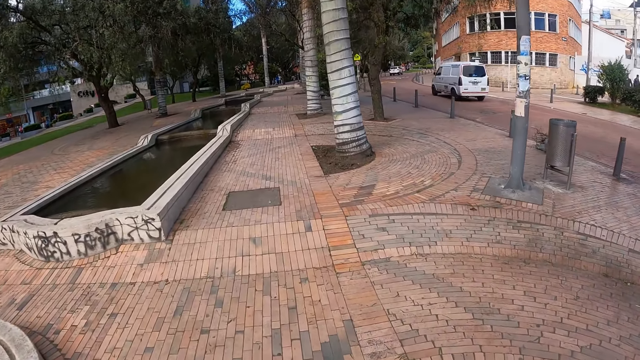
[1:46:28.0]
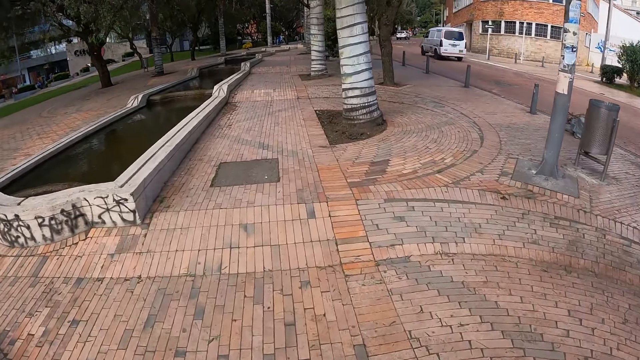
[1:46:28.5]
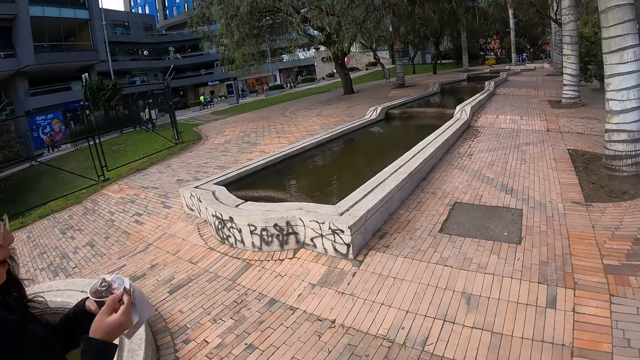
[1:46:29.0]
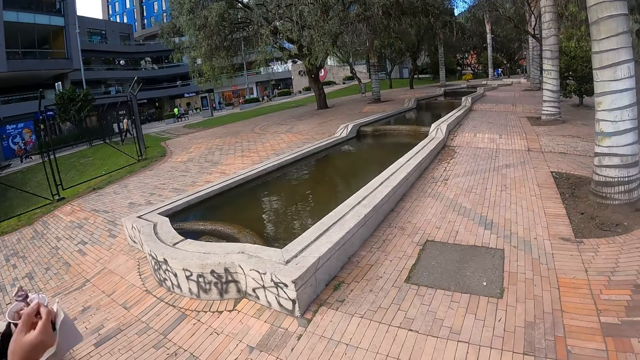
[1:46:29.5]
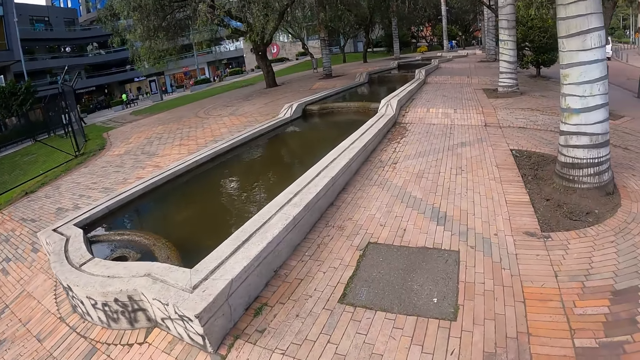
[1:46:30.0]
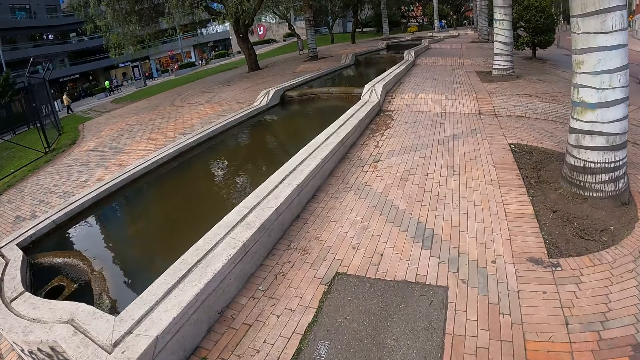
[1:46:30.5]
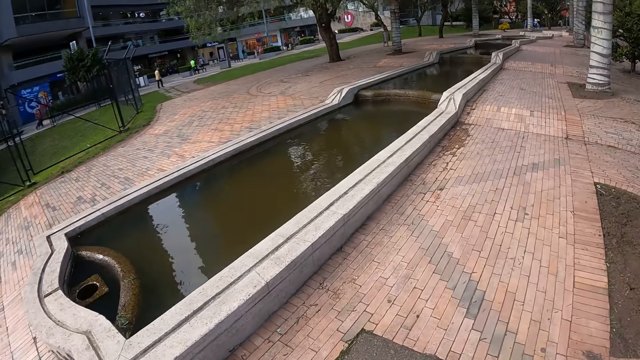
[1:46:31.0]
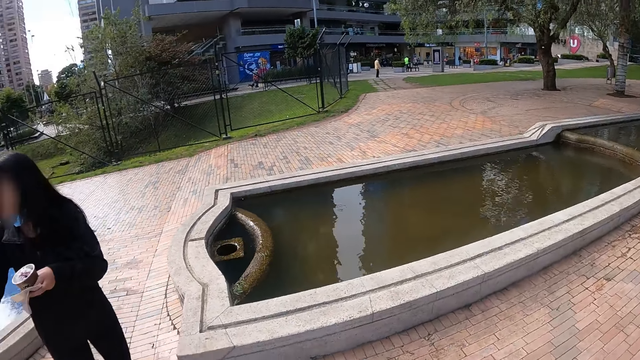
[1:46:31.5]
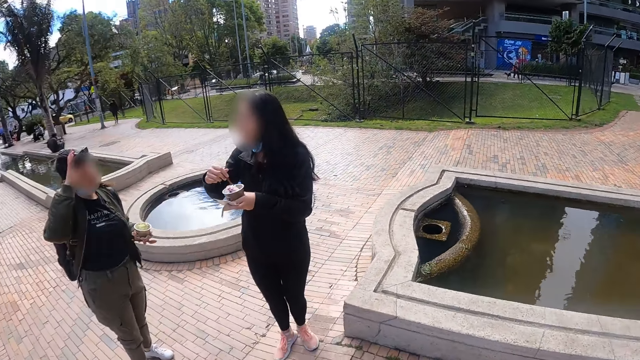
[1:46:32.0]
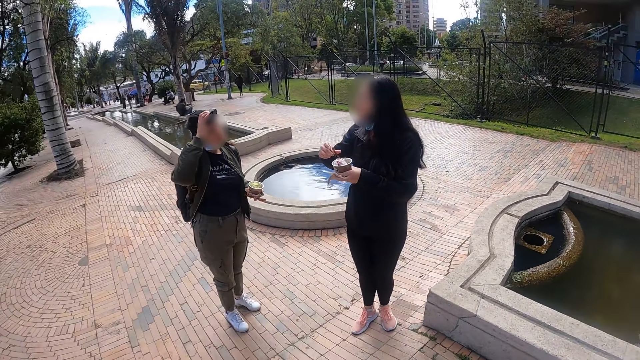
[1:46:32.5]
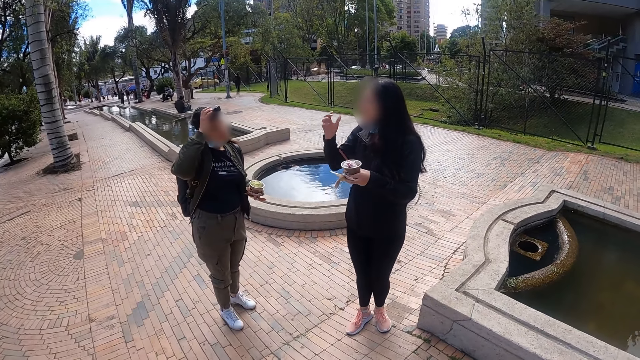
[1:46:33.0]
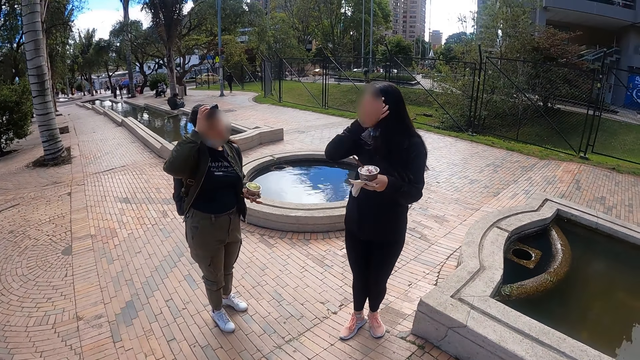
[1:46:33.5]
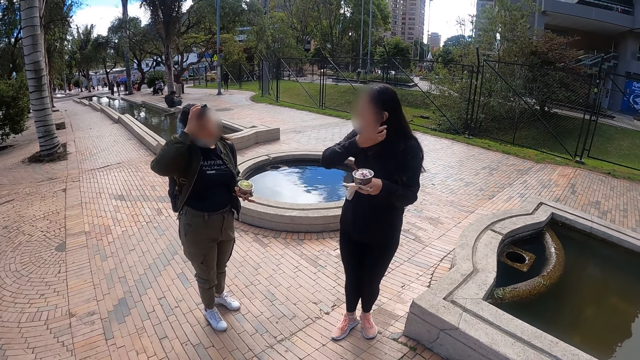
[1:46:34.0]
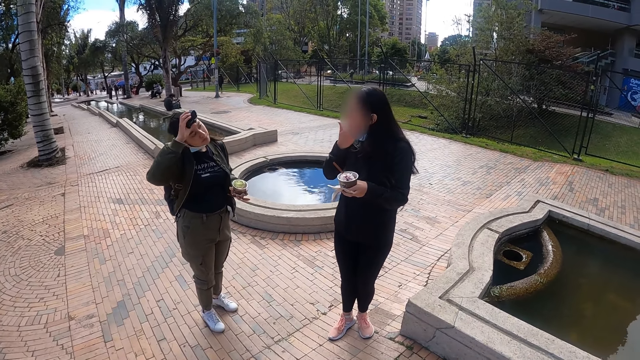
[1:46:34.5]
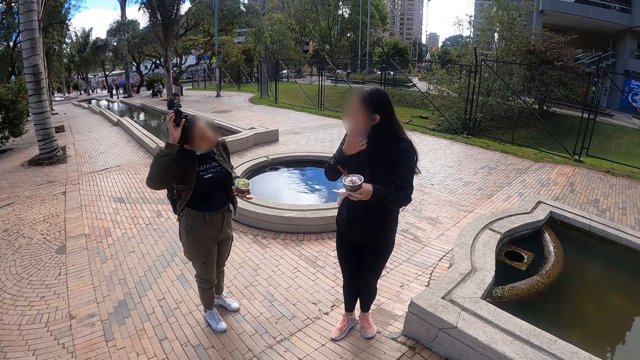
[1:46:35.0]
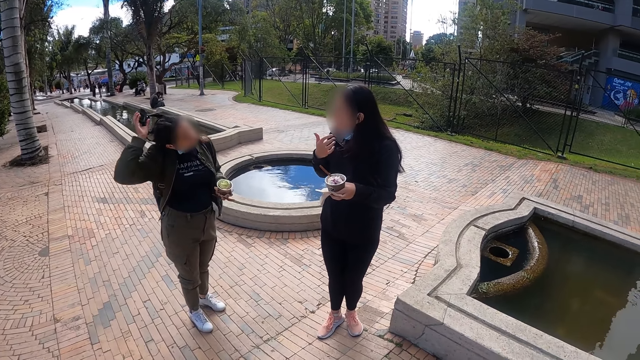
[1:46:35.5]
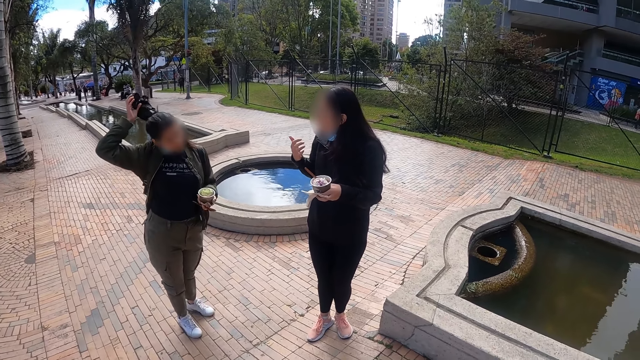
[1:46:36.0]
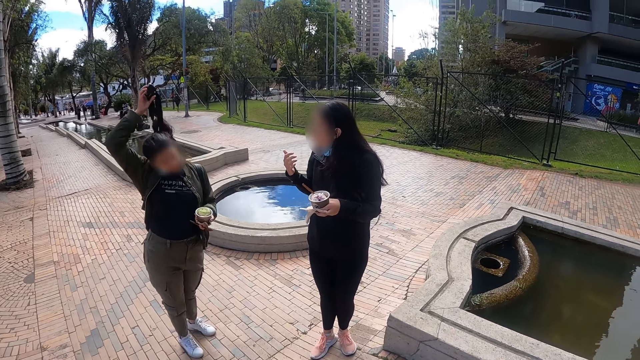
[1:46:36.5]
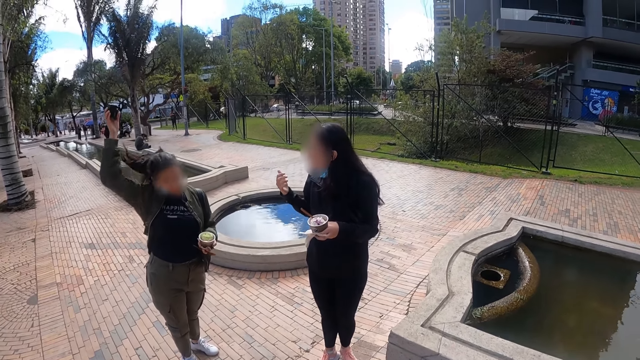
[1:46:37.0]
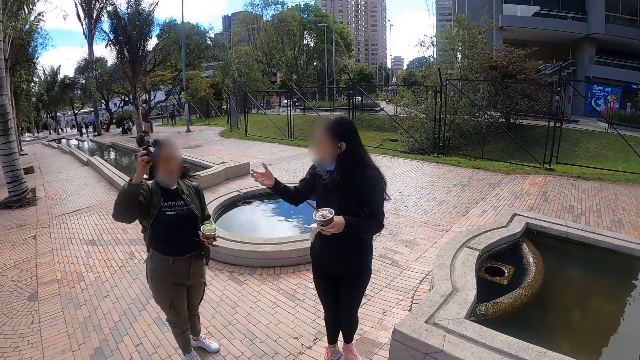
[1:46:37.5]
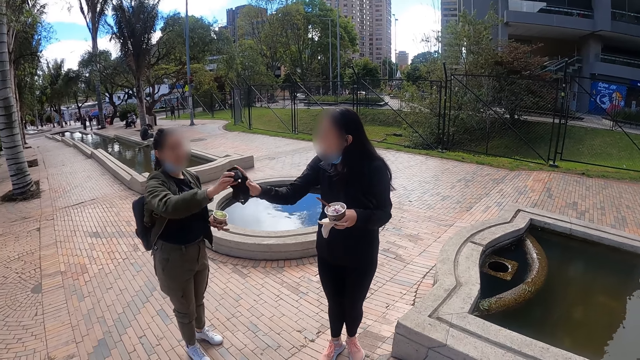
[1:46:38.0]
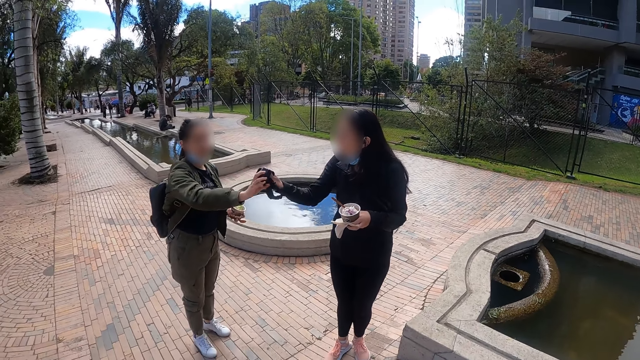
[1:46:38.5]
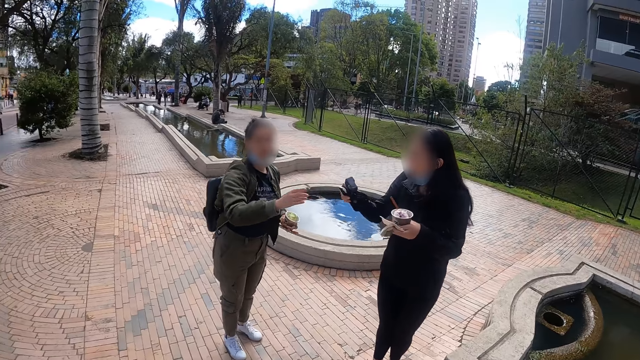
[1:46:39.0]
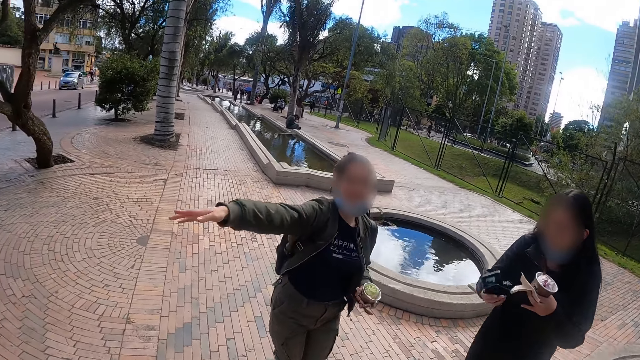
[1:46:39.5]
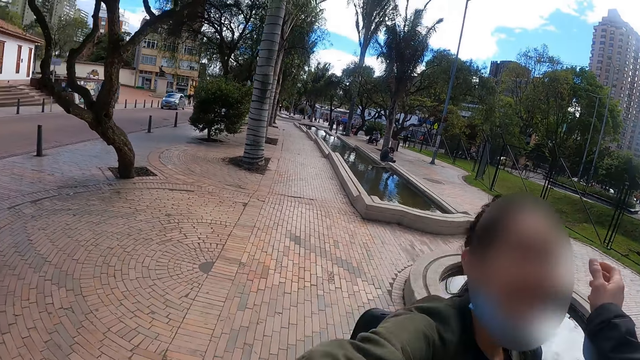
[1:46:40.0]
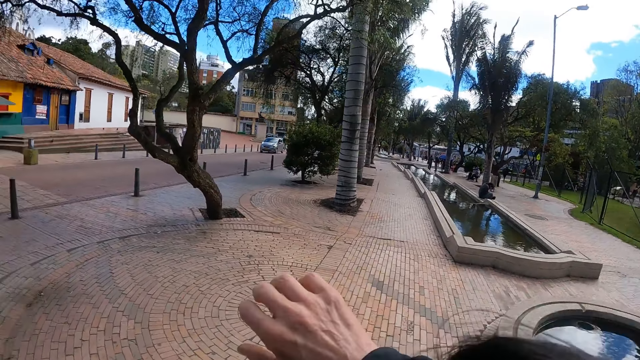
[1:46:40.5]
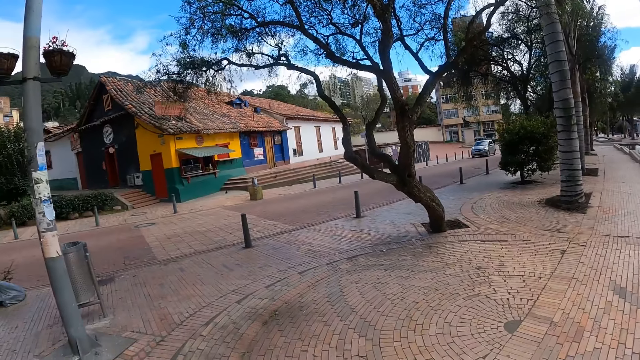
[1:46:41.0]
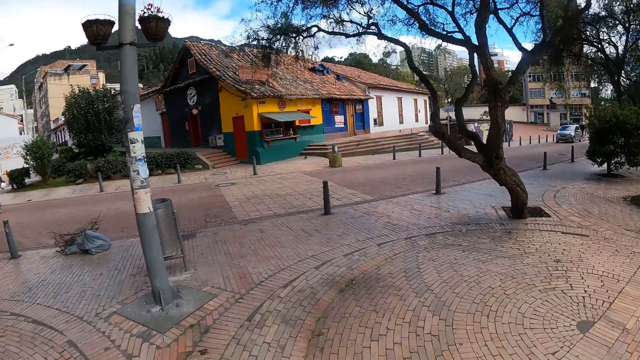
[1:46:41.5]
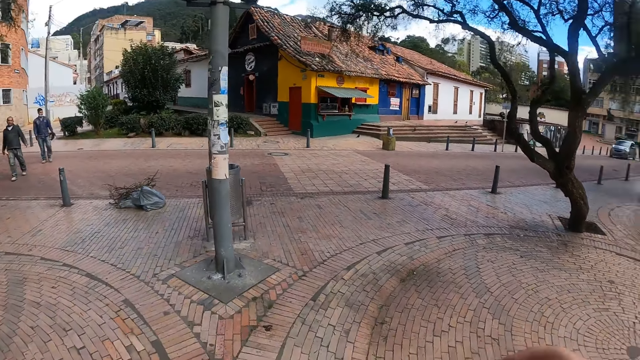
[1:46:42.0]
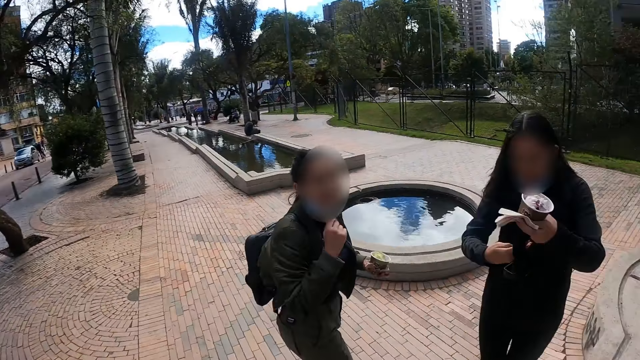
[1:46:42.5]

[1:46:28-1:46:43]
A woman takes ice cream. Another woman touches her camera. The camera wearer looks around. The first woman touches her hair. The other woman removes her camera. The other woman hands the first woman the camera. The camera wearer hugs the other woman.

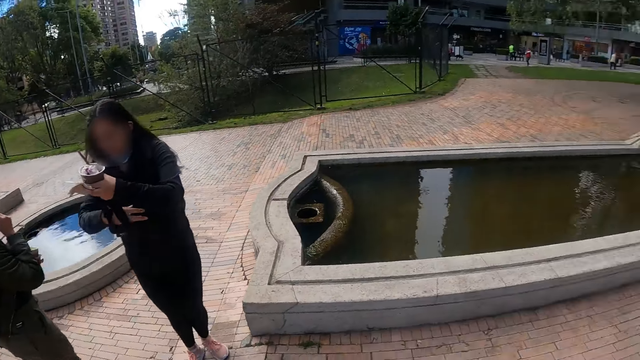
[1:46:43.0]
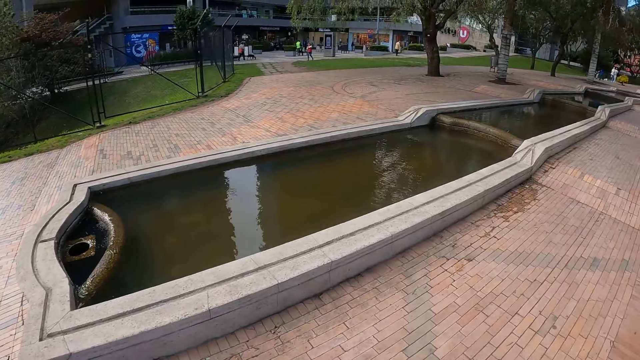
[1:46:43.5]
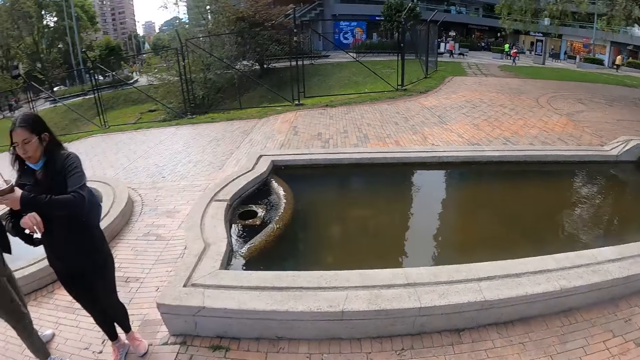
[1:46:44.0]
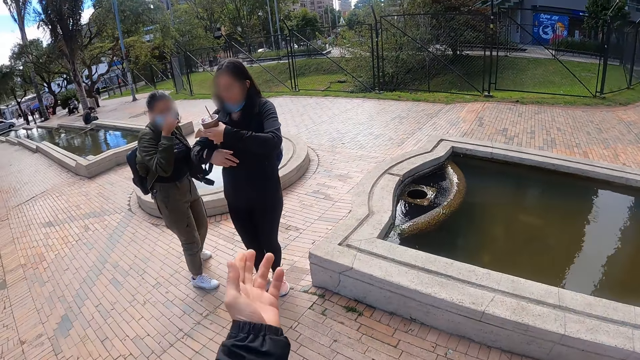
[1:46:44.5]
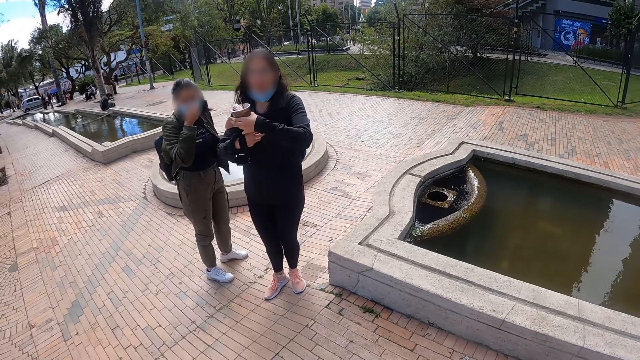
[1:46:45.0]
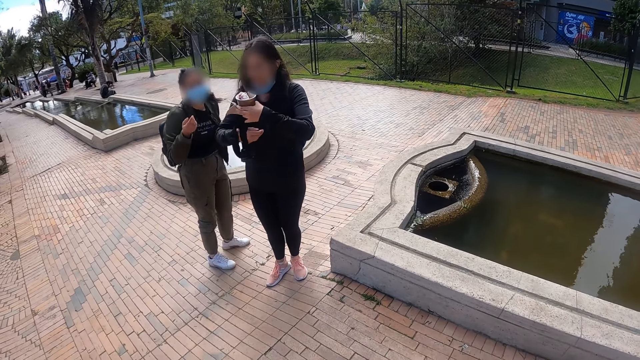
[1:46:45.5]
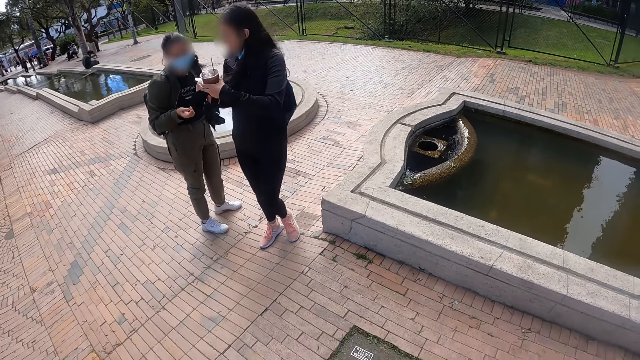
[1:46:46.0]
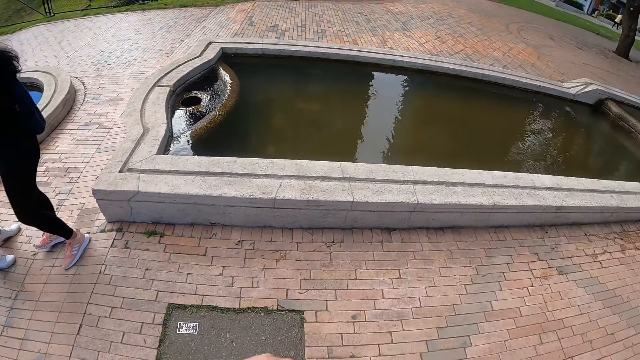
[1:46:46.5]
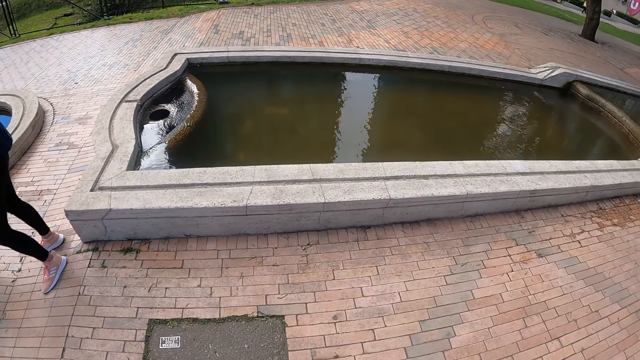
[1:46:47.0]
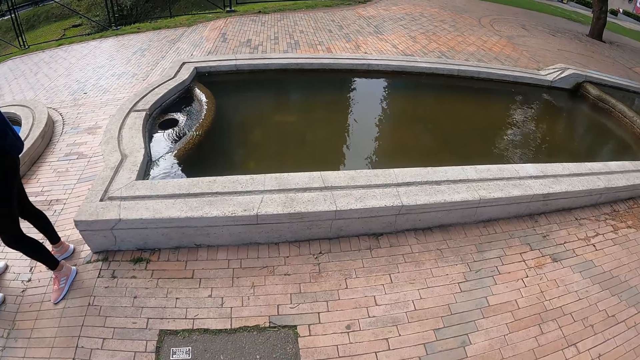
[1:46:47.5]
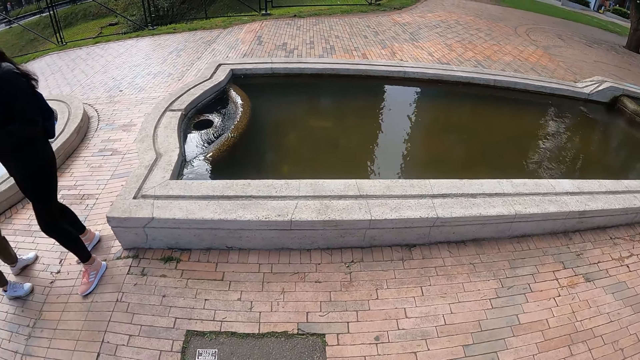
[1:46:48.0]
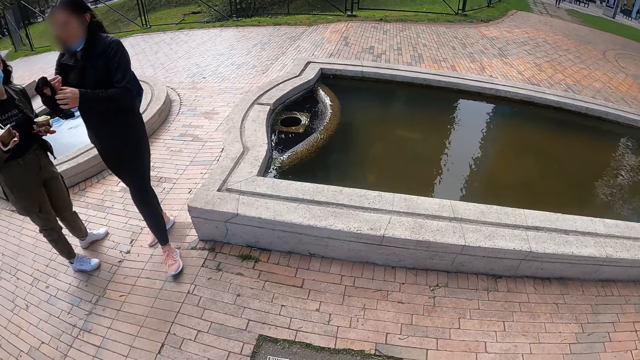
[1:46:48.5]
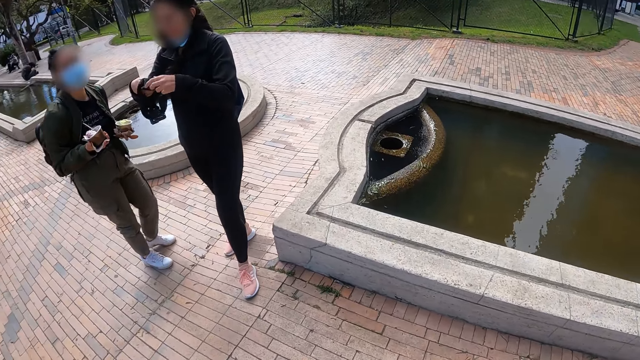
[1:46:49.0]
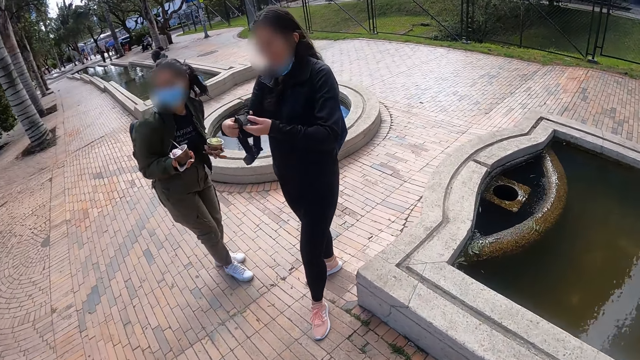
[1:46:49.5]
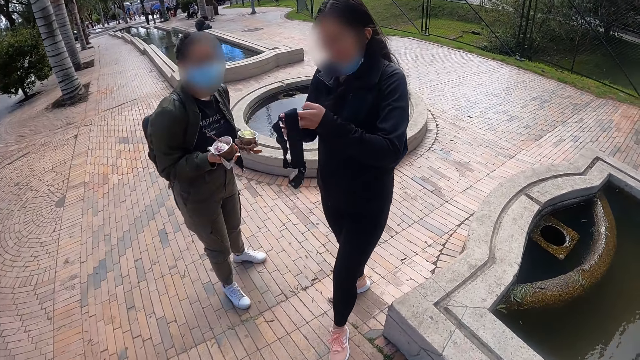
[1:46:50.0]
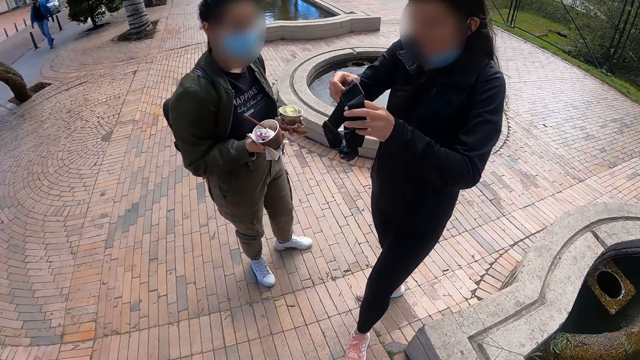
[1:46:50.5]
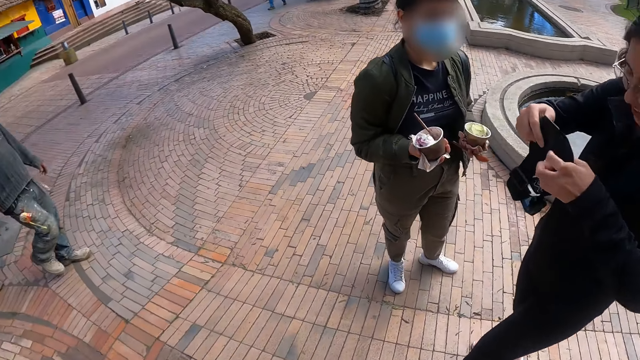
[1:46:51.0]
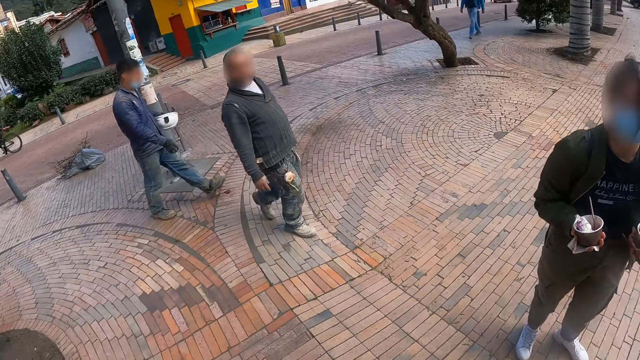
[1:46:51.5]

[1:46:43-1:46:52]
The camera wearer looks around. They make a hand gesture. A woman puts on a camera.
